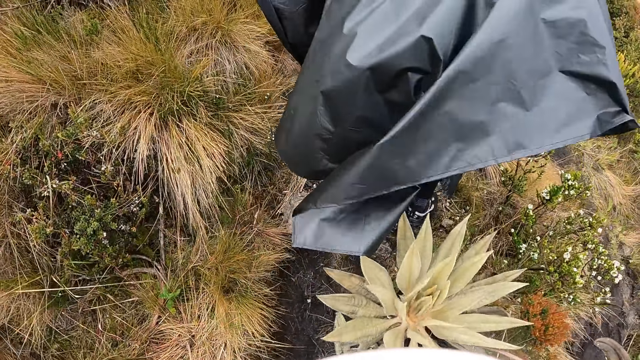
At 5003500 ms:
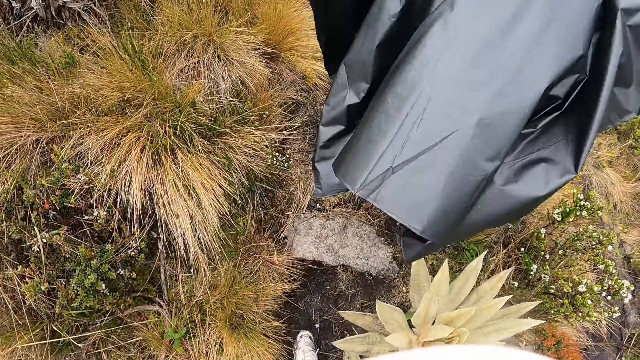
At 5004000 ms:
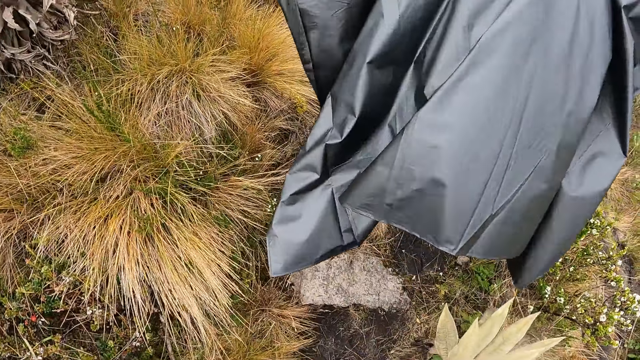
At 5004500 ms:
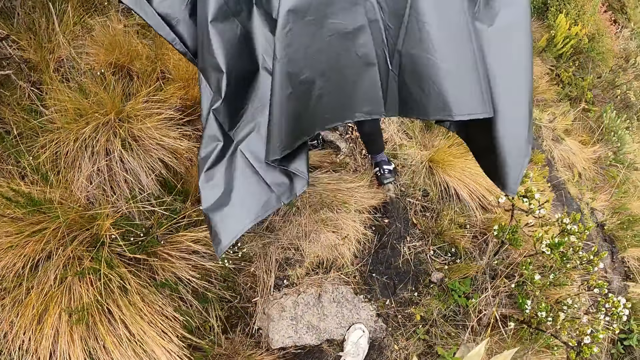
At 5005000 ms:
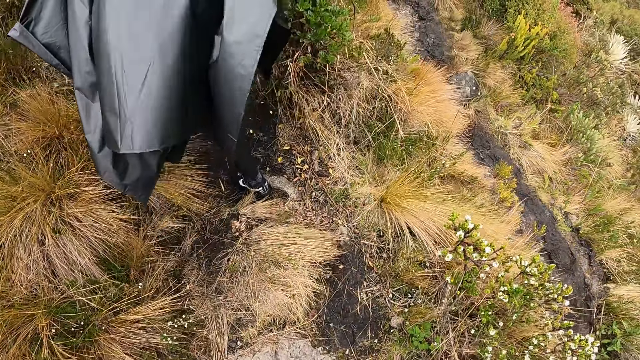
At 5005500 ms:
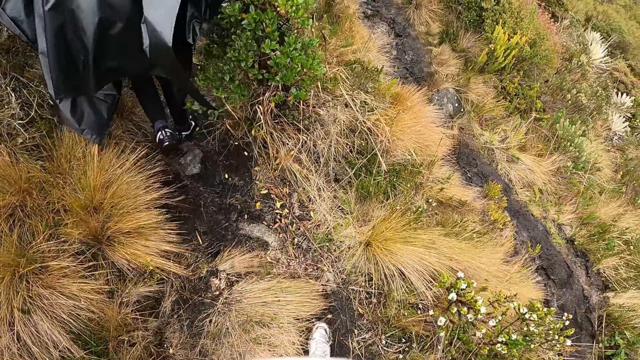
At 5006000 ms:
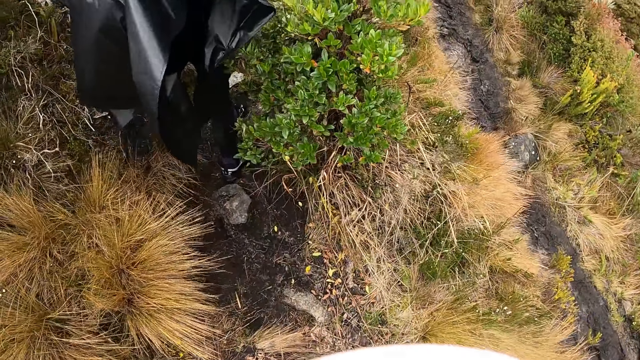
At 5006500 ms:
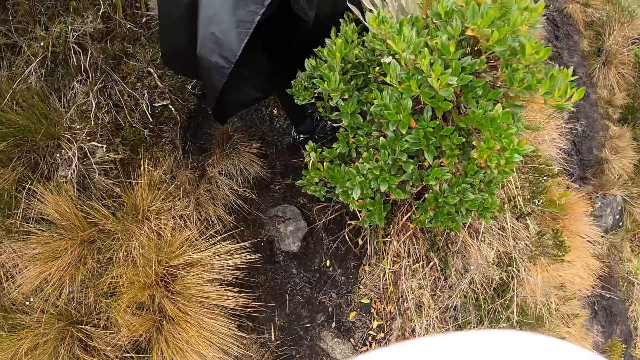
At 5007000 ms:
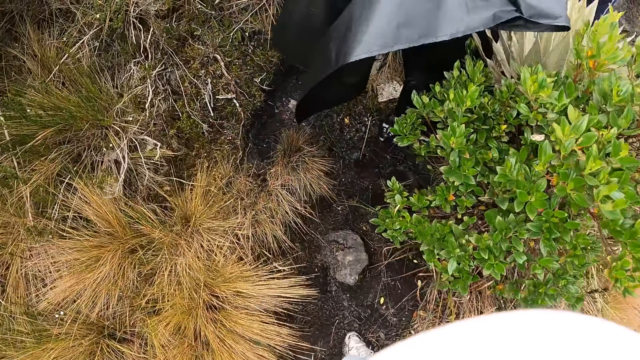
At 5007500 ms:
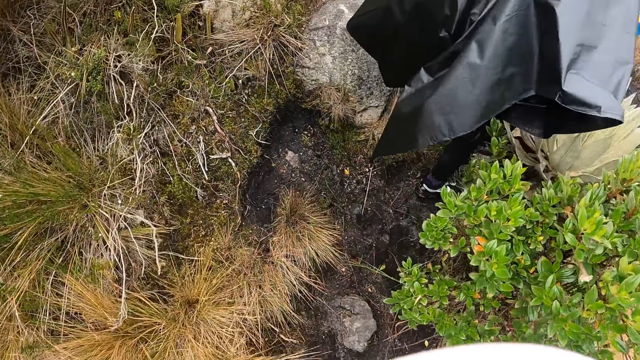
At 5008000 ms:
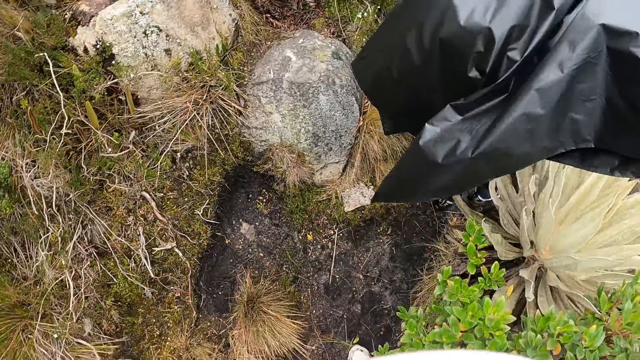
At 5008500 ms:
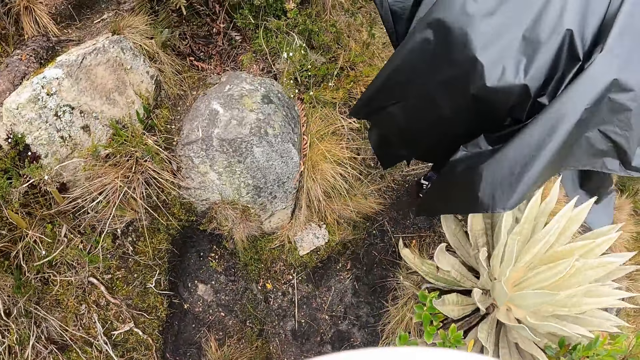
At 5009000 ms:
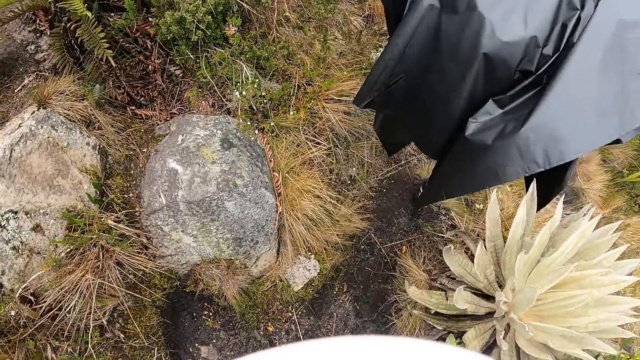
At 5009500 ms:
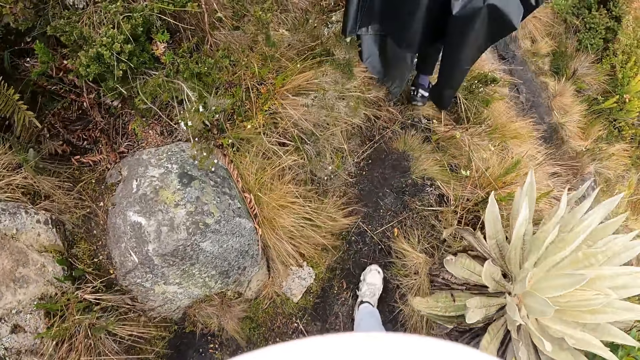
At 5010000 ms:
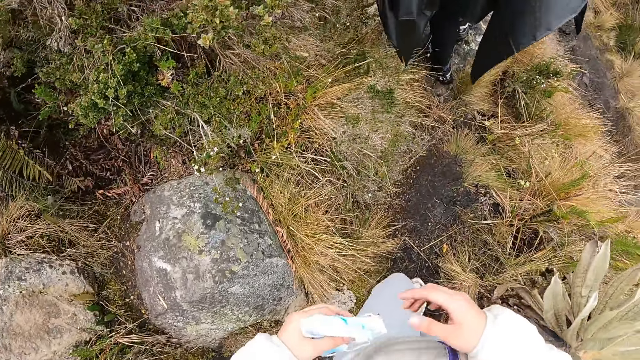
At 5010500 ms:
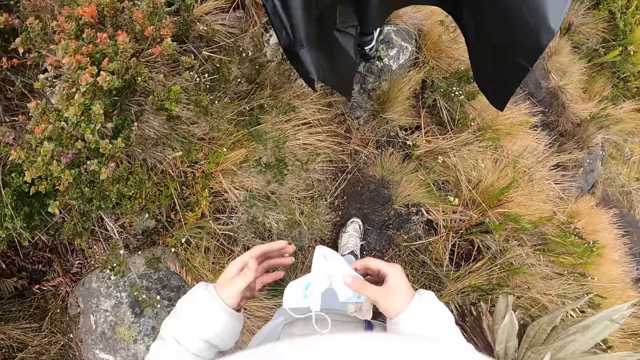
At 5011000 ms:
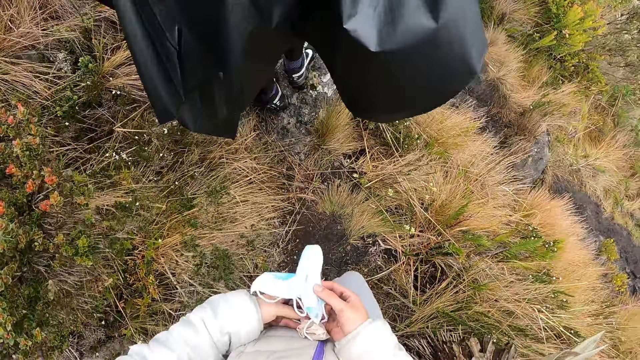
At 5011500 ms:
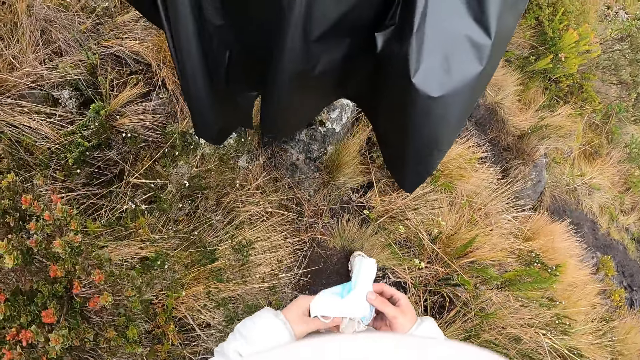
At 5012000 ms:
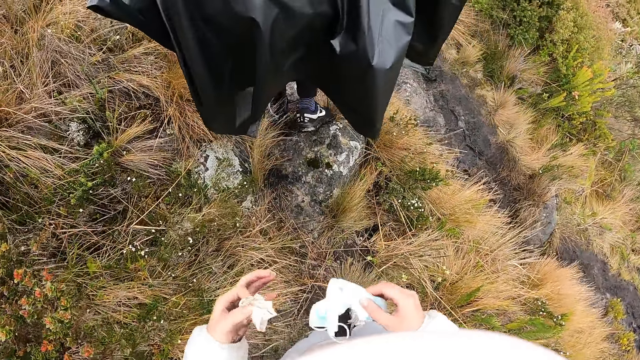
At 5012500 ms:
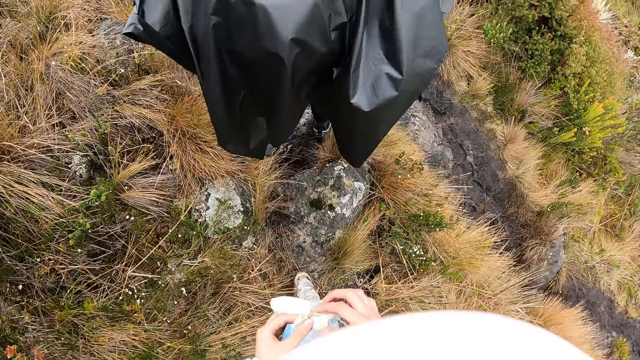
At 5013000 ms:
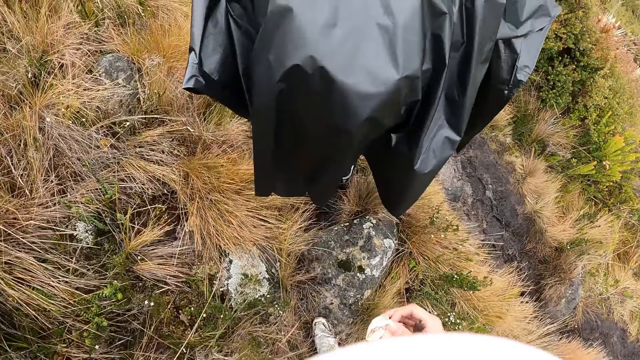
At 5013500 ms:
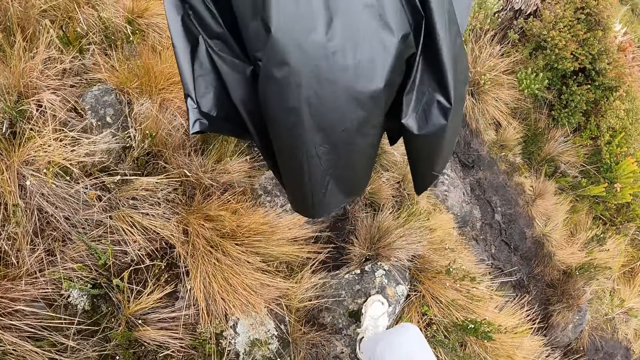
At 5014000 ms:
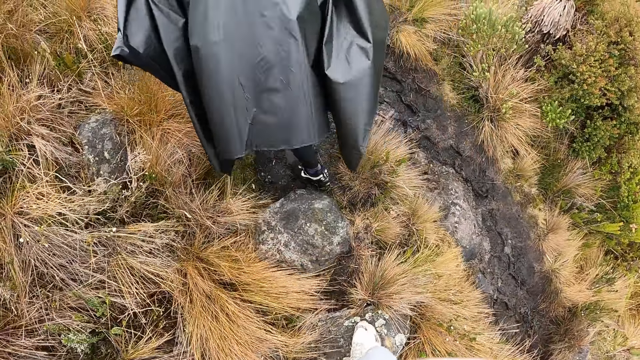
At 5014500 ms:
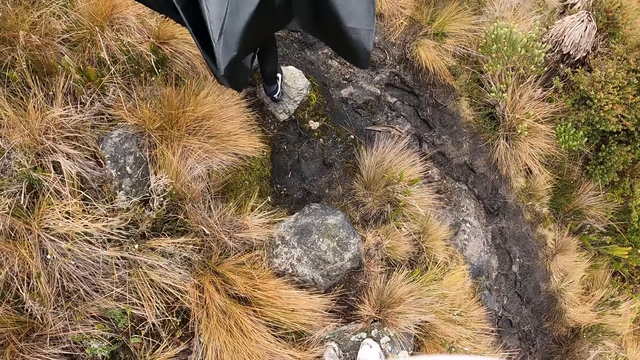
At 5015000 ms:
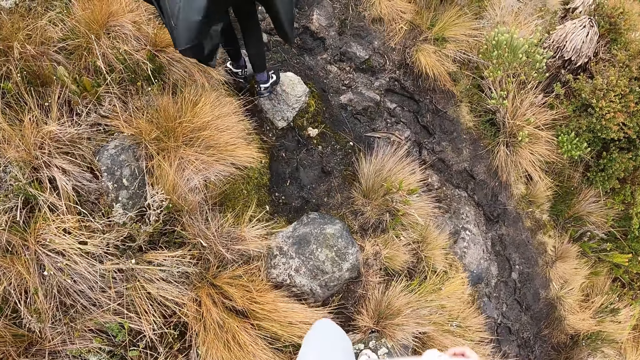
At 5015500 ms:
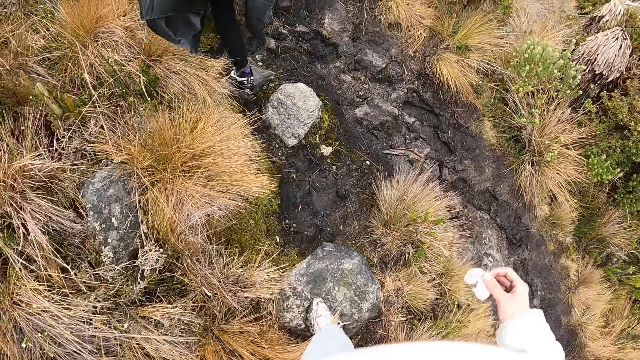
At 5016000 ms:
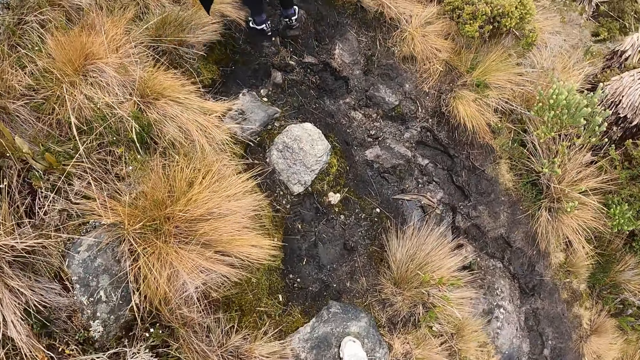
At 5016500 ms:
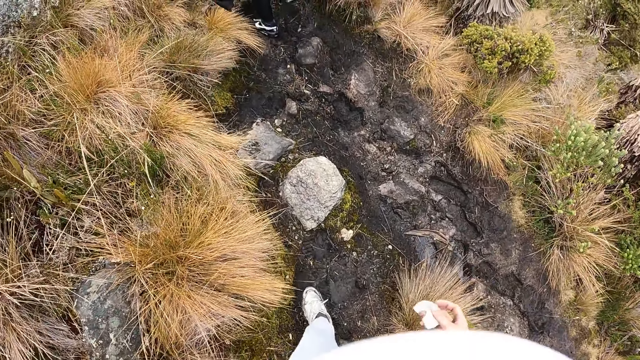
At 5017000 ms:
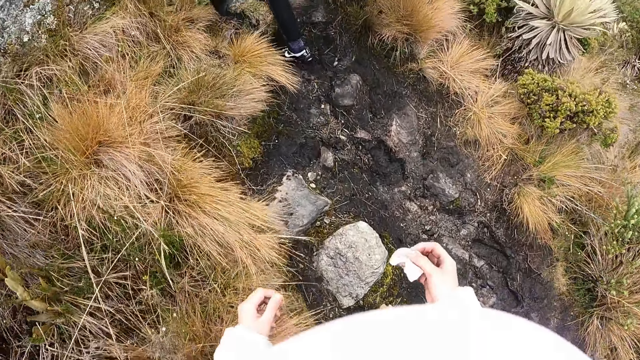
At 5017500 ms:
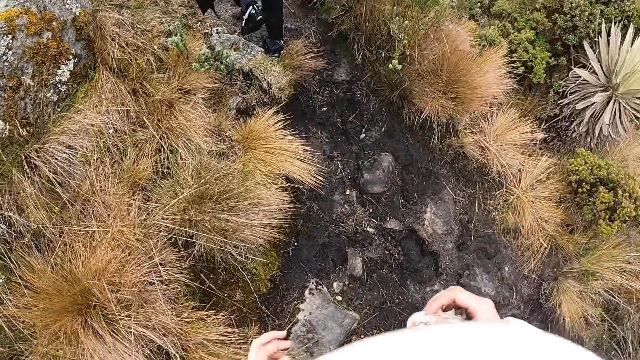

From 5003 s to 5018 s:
The camera wearer walks around. She passes a nose mask from her left hand to her right hand. She passes the piece of tissue paper from her right hand to her left hand. She holds the mask. She walks around. She passes the nose mask from her right hand to her left hand. She passes the piece of tissue paper from her left hand to her right hand. She holds the mask. She walks around. A person walks around. The camera wearer walks around.

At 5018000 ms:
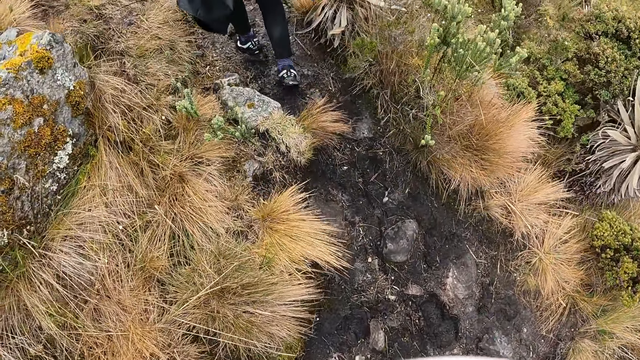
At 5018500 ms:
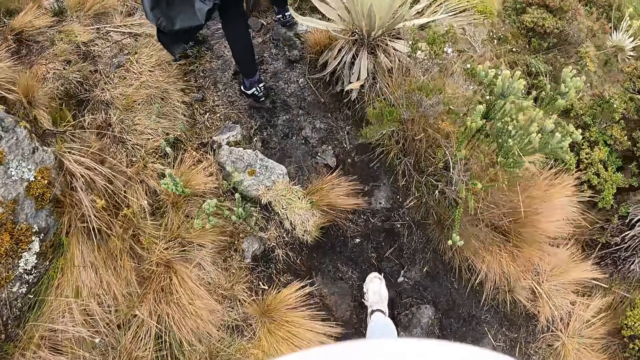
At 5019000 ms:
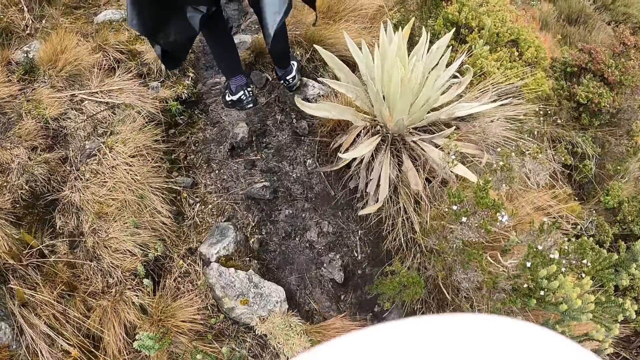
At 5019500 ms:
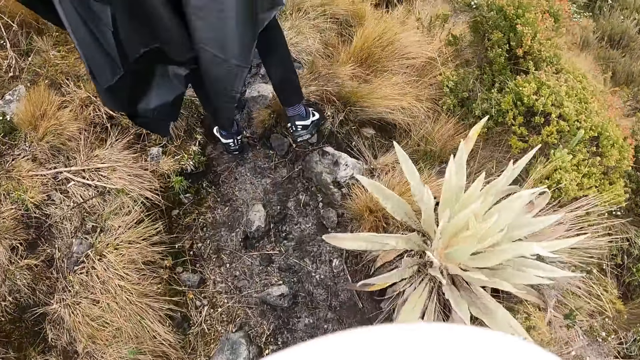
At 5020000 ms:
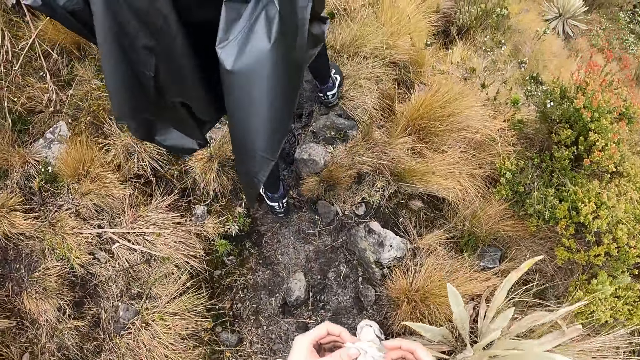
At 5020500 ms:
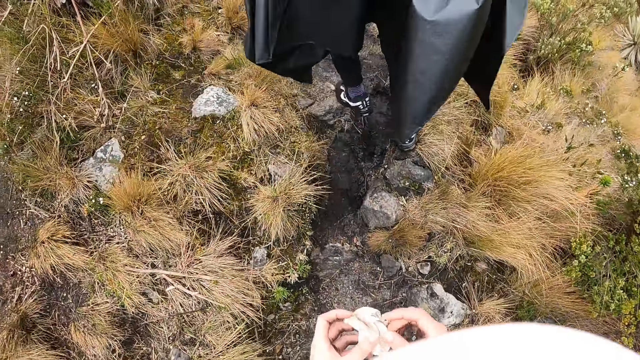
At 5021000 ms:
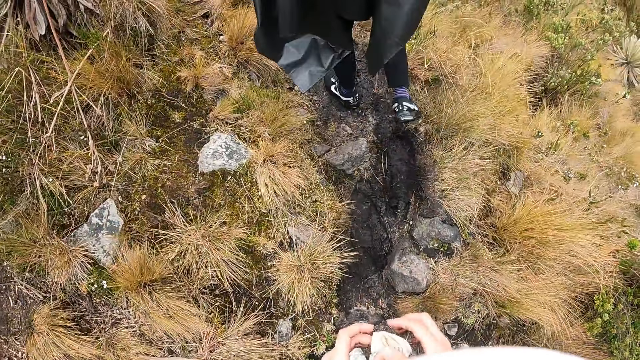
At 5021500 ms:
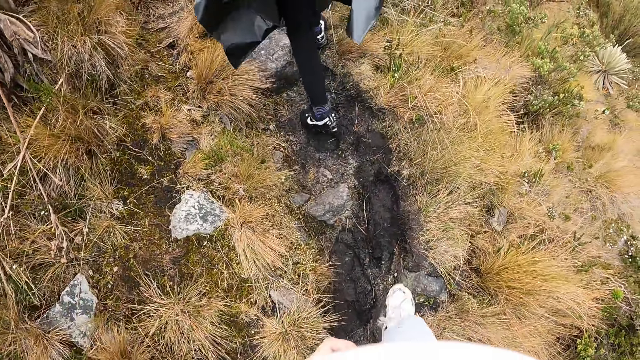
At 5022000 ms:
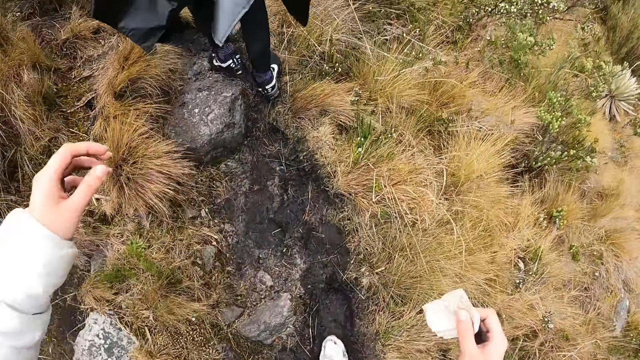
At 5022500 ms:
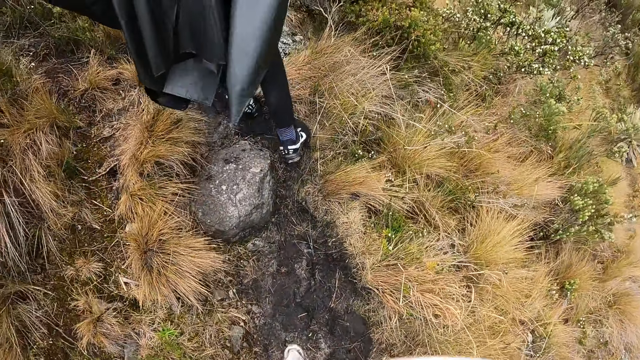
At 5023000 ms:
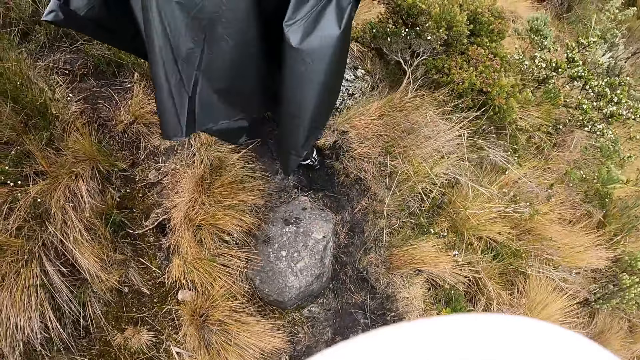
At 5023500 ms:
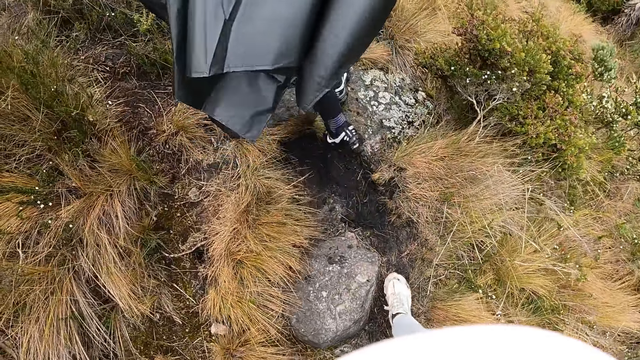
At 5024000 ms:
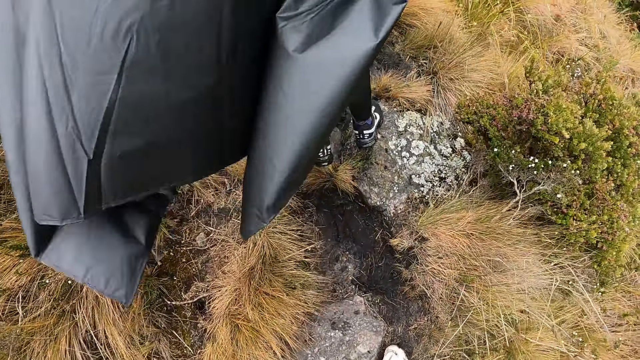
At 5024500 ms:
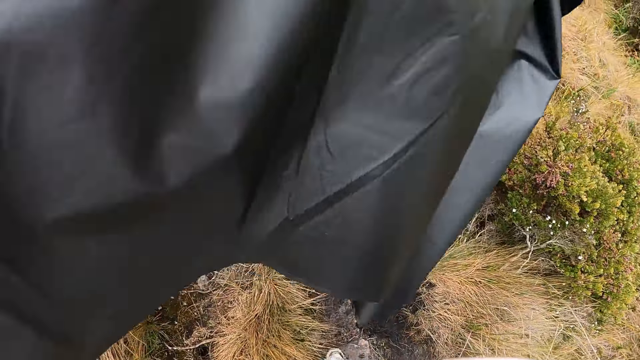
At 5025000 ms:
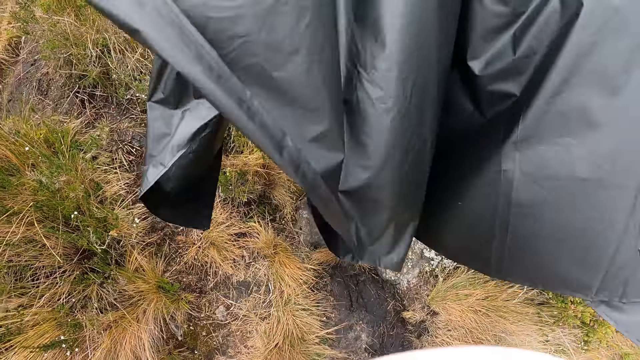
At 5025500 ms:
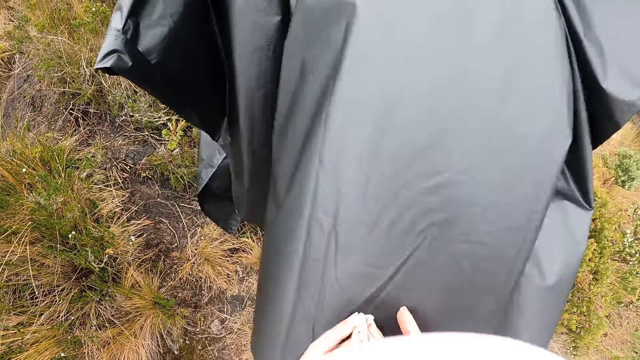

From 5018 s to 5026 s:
The camera wearer holds the piece of tissue paper with both hands. They hold a mask. They walk around.
